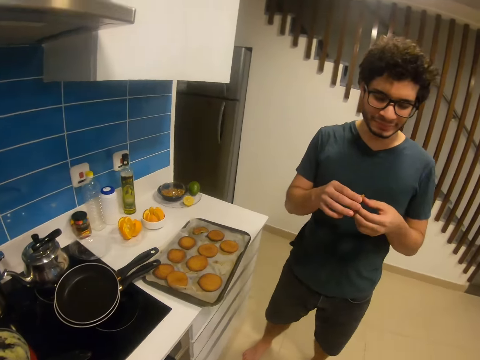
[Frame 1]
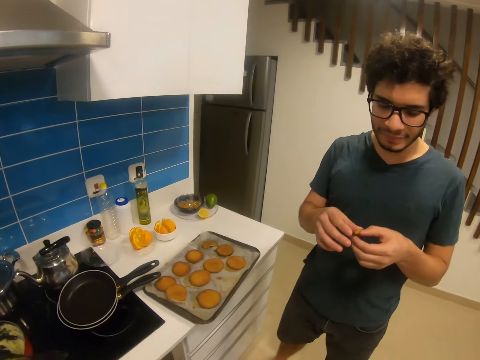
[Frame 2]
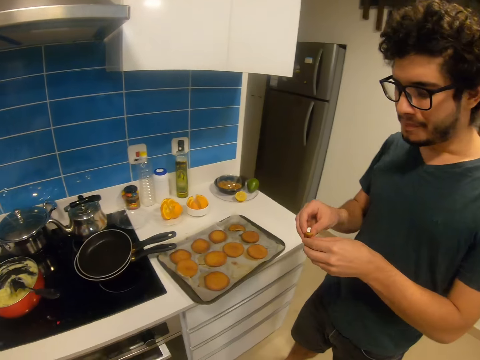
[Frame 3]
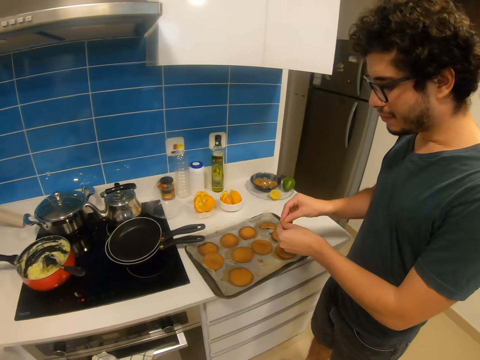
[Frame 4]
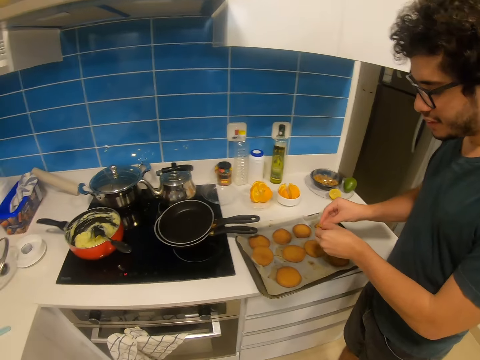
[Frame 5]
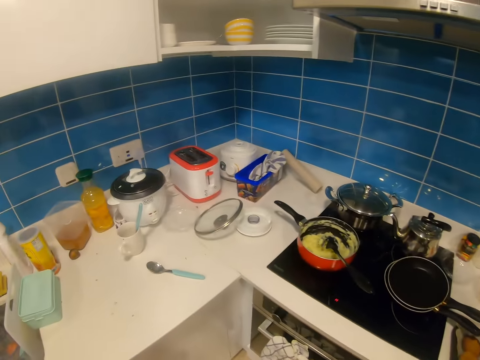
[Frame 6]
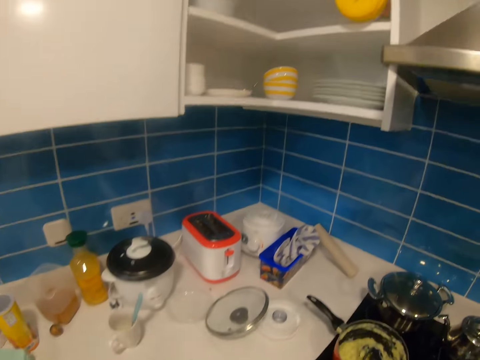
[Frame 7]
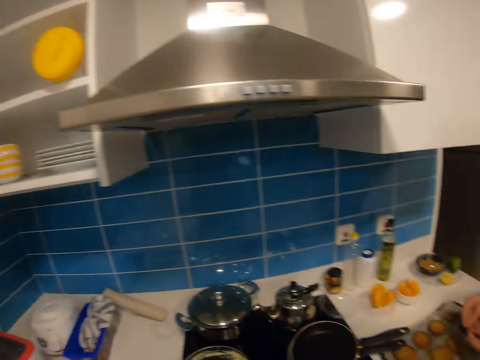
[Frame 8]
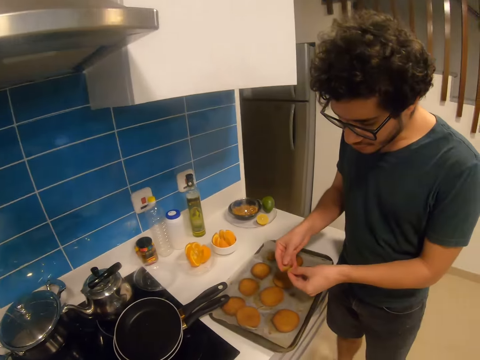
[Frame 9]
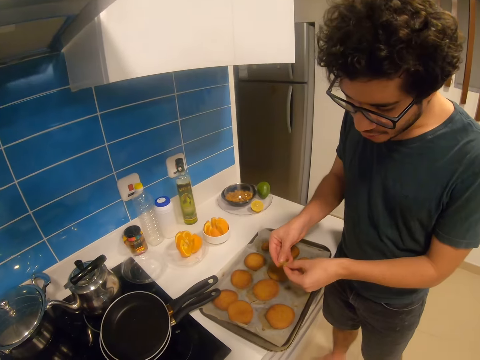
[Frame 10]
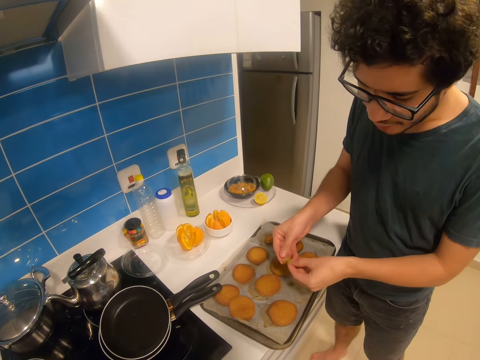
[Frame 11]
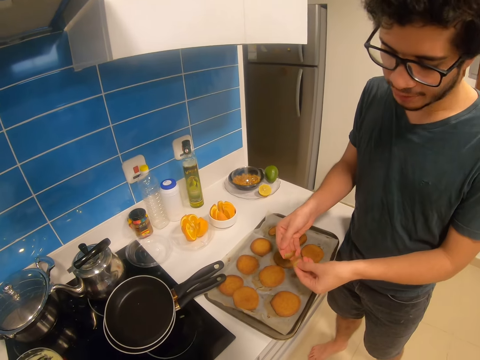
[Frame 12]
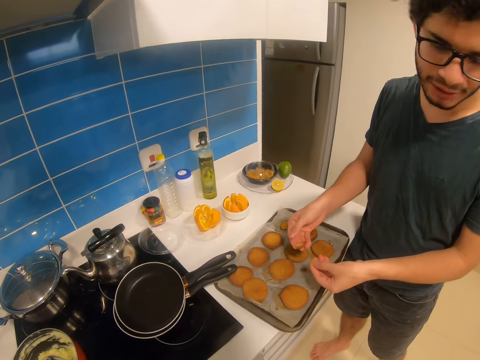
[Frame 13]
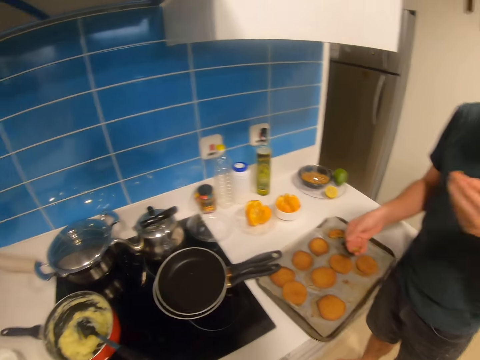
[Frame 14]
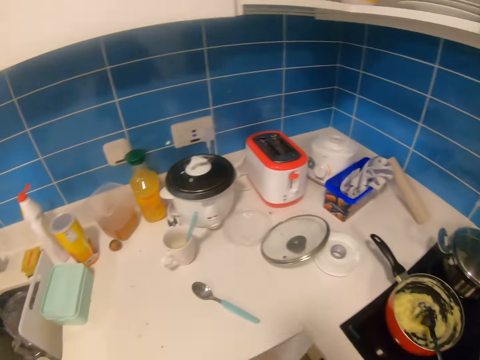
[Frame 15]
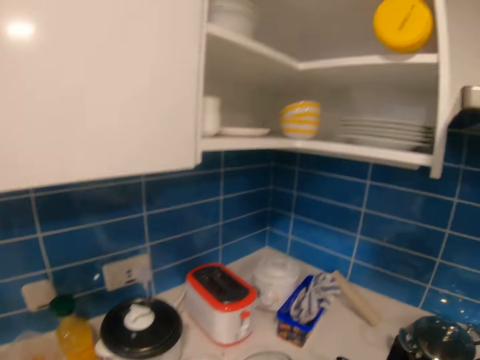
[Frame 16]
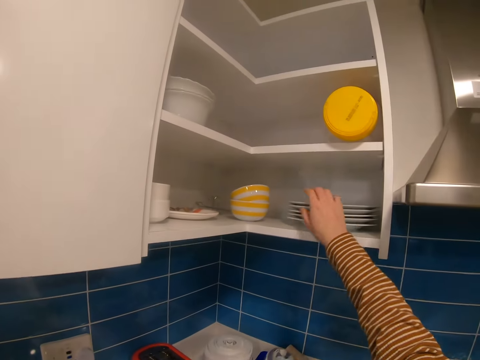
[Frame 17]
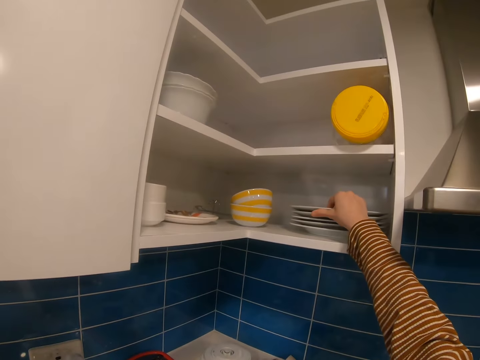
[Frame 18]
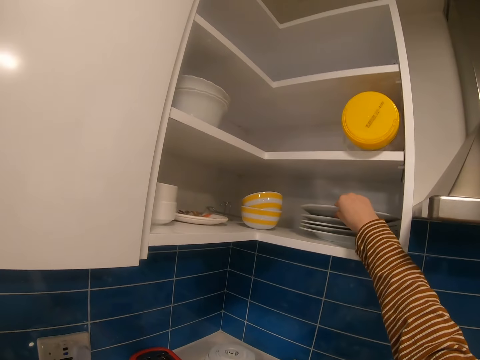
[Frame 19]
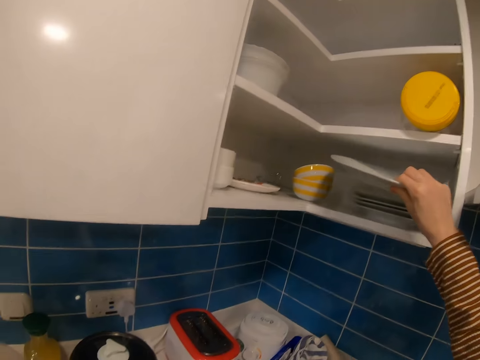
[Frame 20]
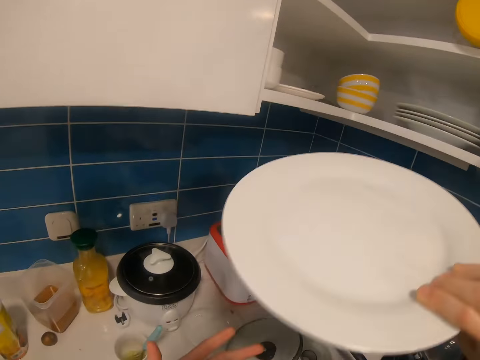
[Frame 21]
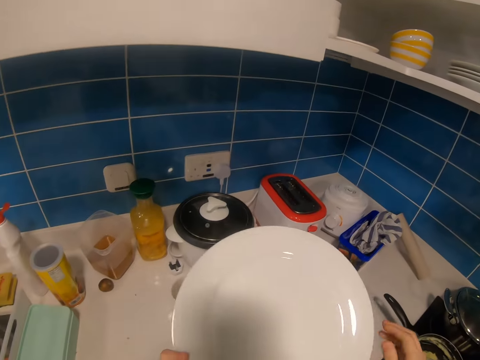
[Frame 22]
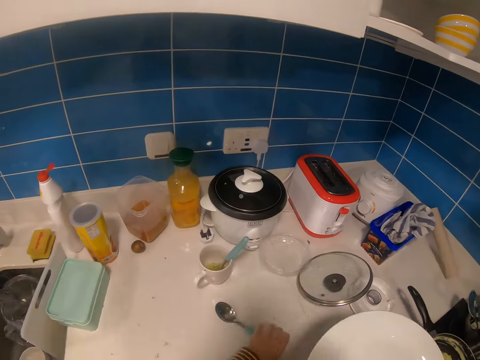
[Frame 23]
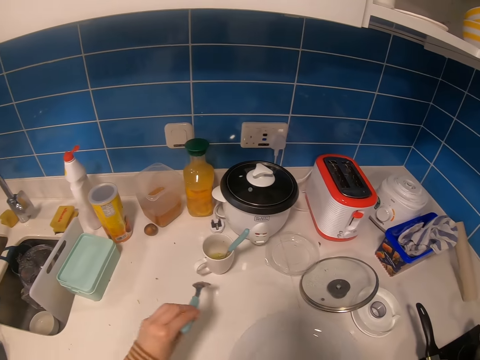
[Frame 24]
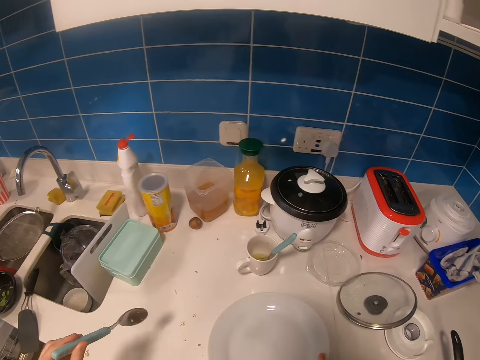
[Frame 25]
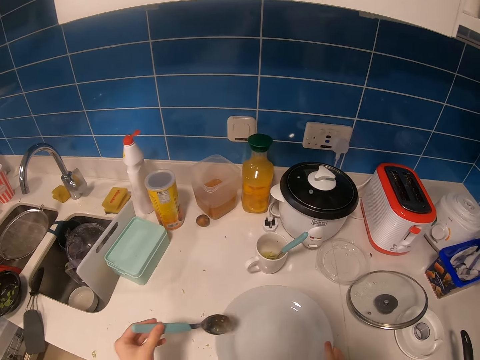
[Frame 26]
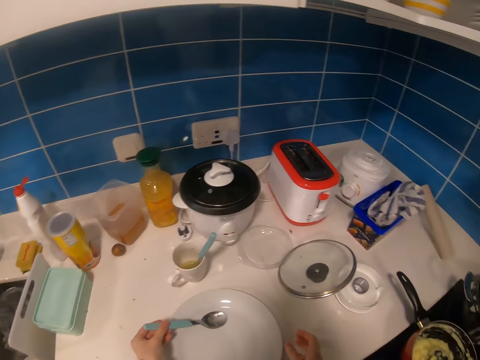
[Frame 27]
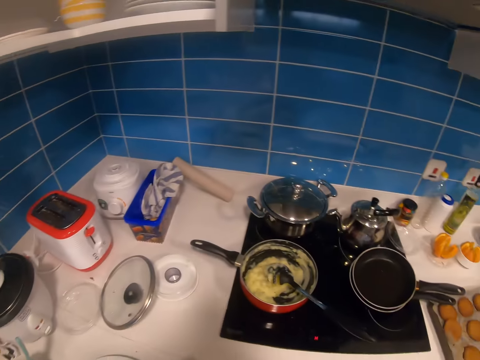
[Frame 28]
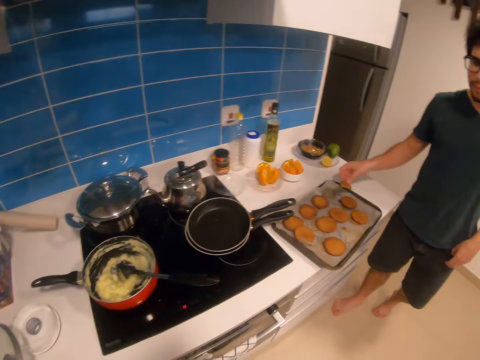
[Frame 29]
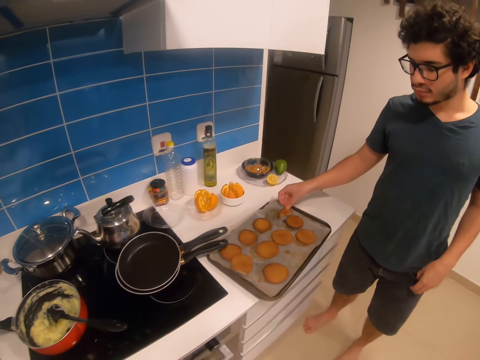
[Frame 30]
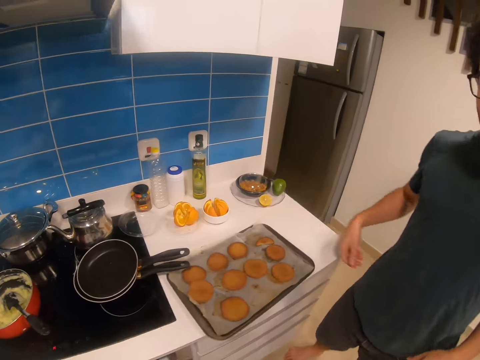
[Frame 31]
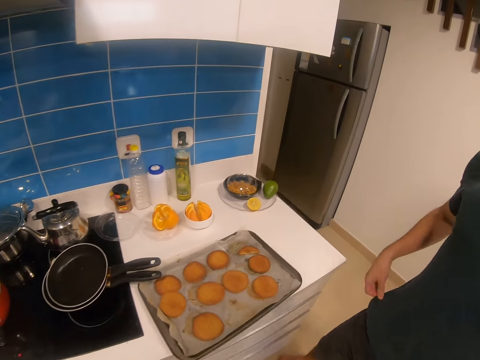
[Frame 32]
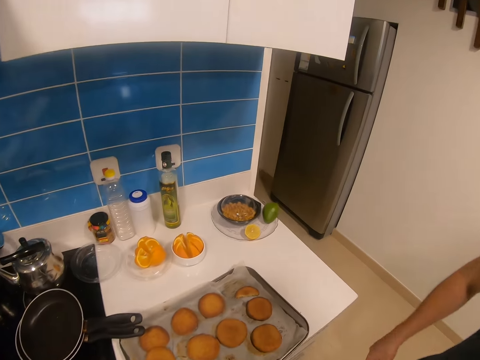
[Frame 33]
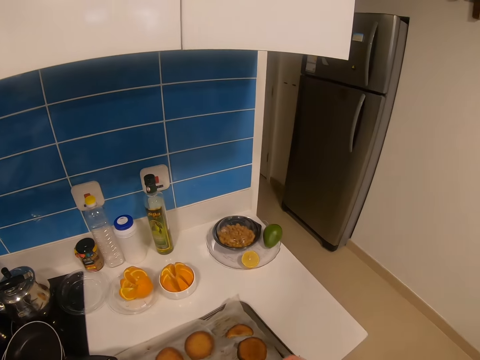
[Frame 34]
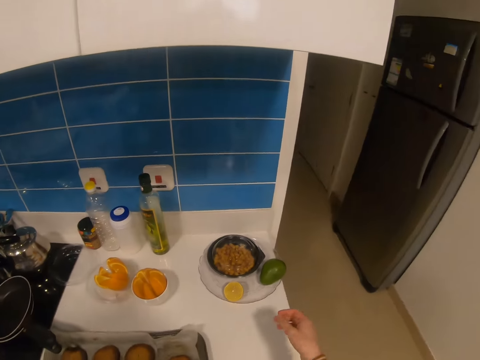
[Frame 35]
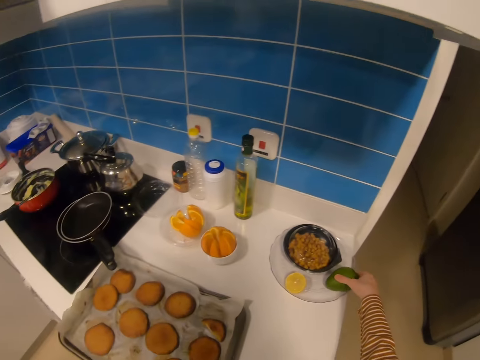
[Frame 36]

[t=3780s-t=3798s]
A man puts the cookie on the tray. The camera wearer looks at the counter top. They look around the room. They look at the man. The man talks to the camera wearer. The camera wearer looks at the counter top. They pick up the plate from the cabinet. They hold the plate. They pick up the spoon. They put the plate on the kitchen top. They put the spoon on the plate. They move toward the man. The man puts the piece of cookie on the tray. The camera wearer turns around to the man. They talk to the man.

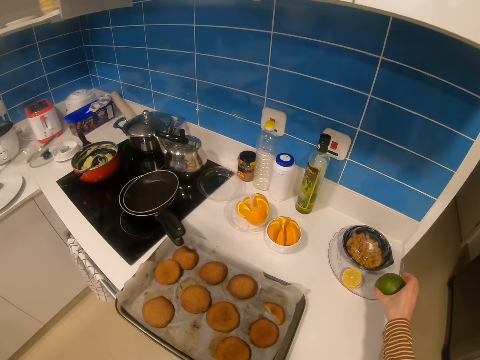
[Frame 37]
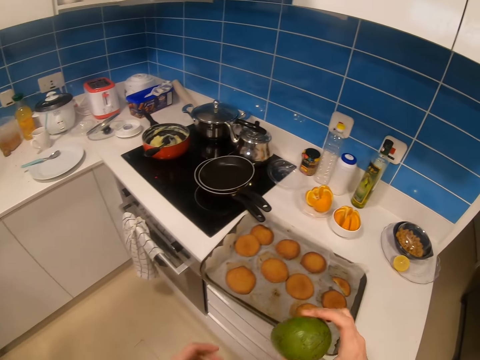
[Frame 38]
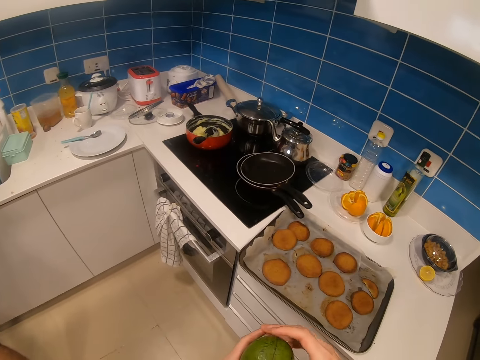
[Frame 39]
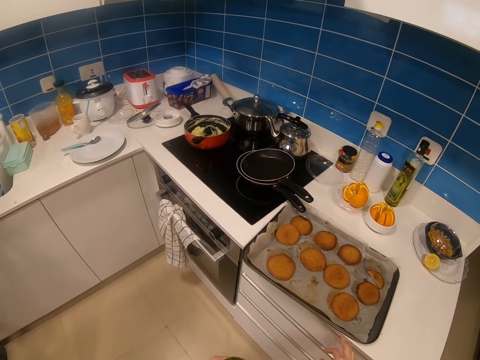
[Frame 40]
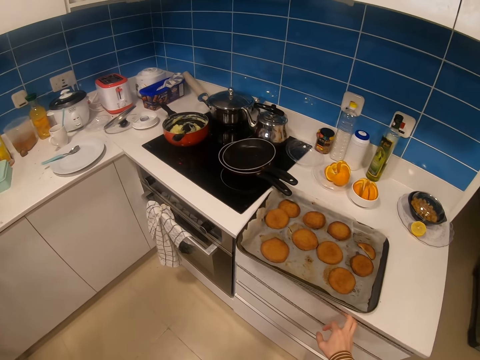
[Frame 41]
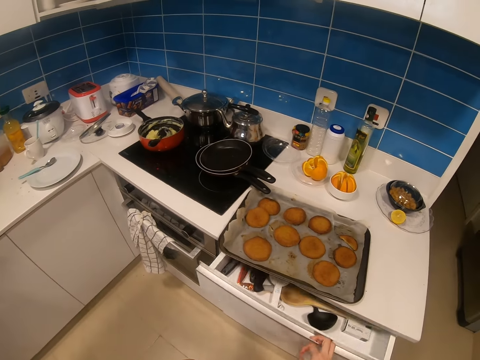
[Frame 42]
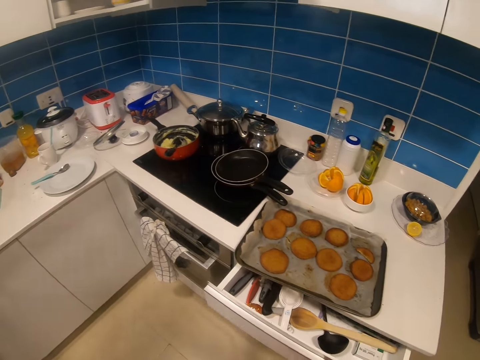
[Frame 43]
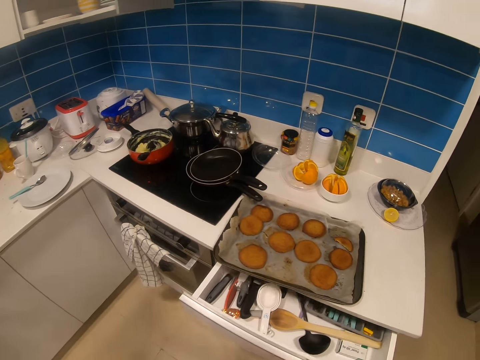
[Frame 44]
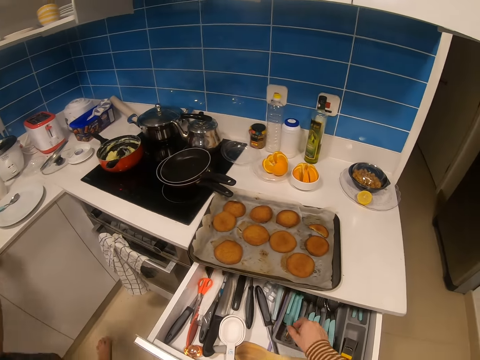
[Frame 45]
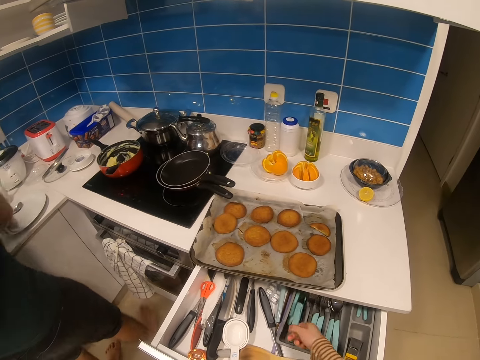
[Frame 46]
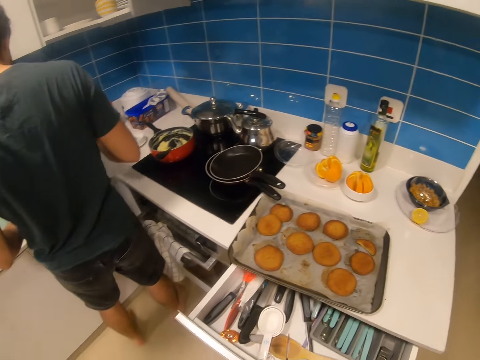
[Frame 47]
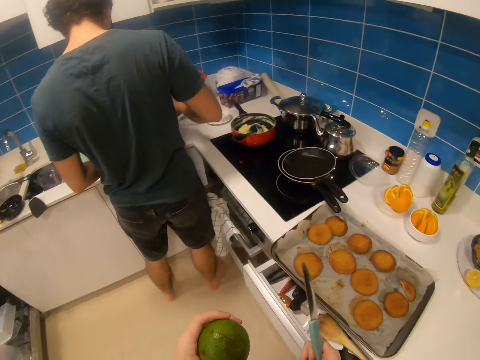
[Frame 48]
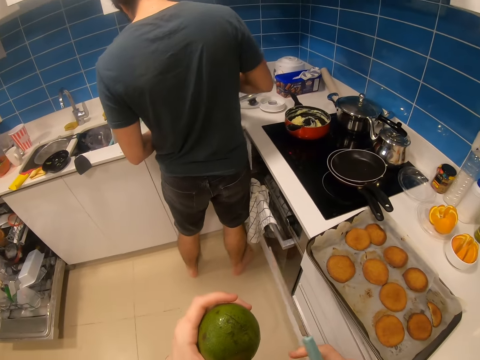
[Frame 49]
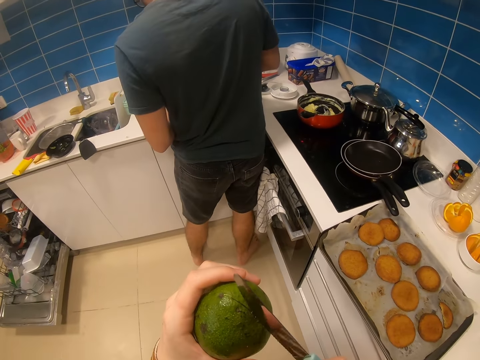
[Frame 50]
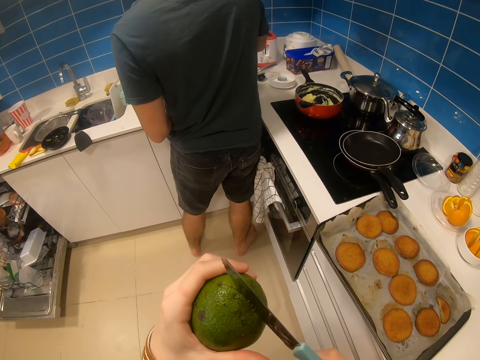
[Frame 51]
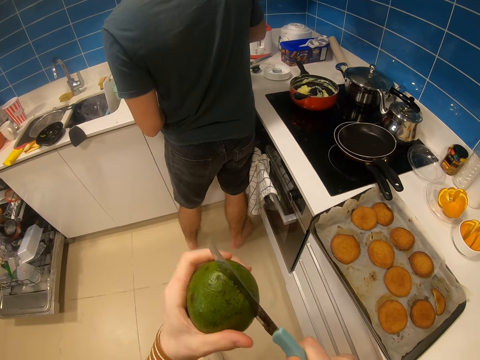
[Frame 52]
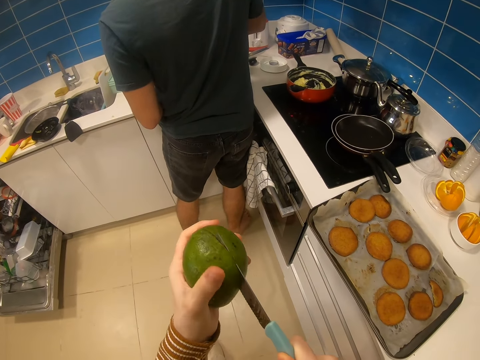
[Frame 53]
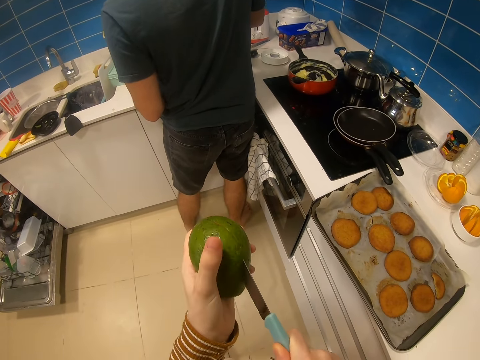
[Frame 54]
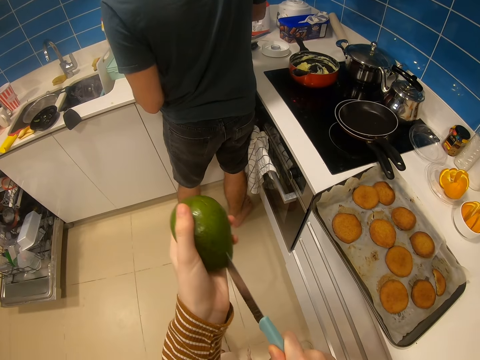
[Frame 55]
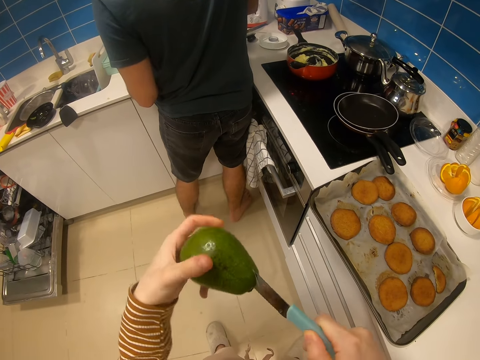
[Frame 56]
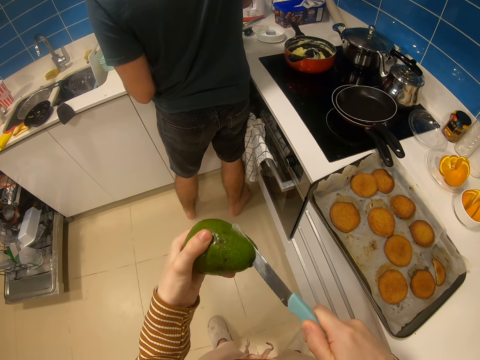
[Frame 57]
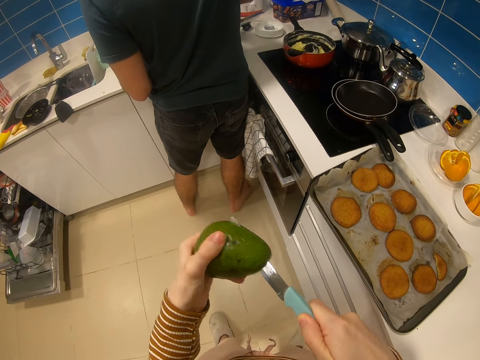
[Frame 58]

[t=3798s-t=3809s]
The camera wearer picks an avocado from the plate. They open a drawer. They pick a knife from the drawer. They close the drawer. They cut the avocado into two pieces.
